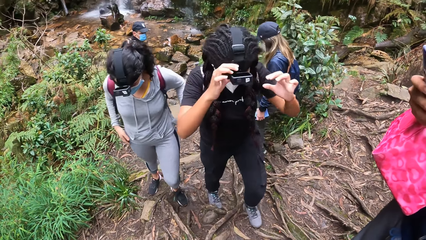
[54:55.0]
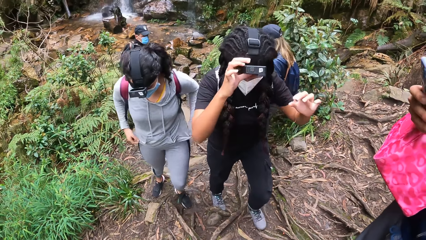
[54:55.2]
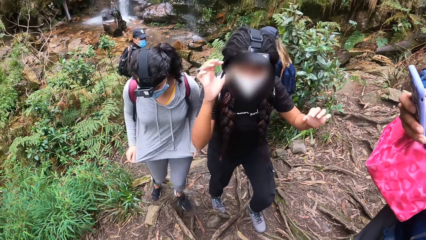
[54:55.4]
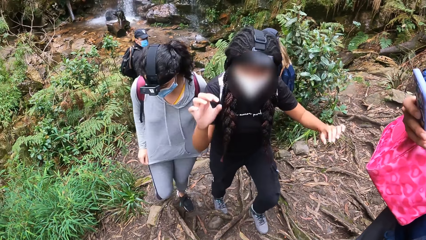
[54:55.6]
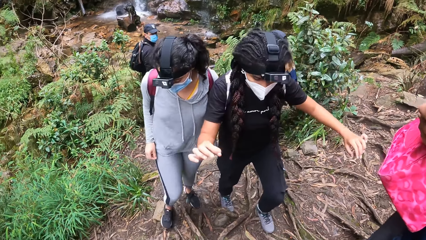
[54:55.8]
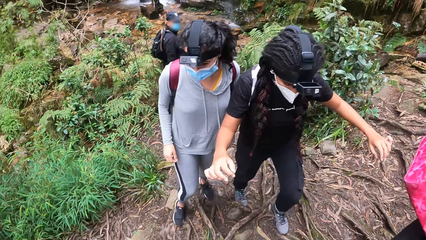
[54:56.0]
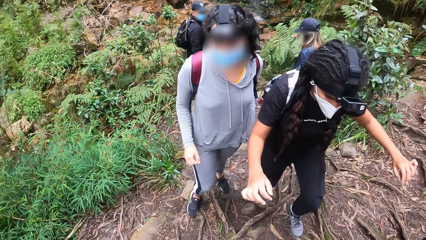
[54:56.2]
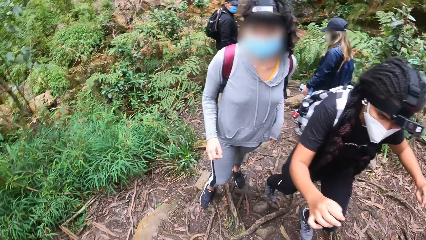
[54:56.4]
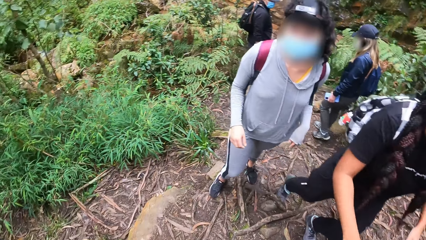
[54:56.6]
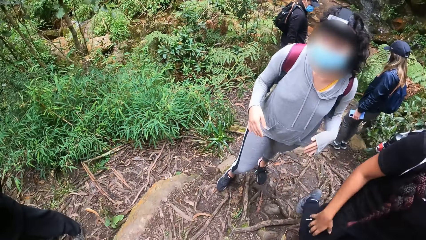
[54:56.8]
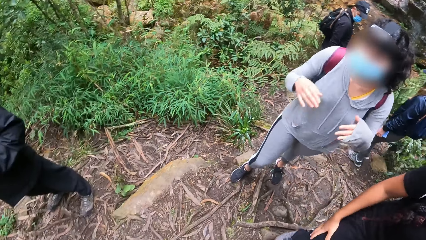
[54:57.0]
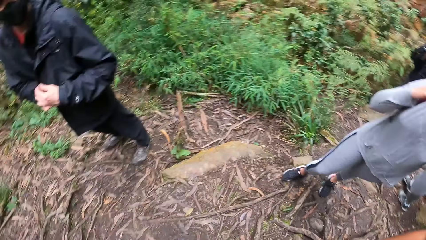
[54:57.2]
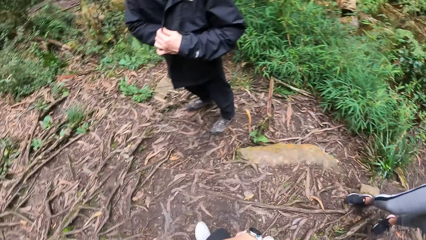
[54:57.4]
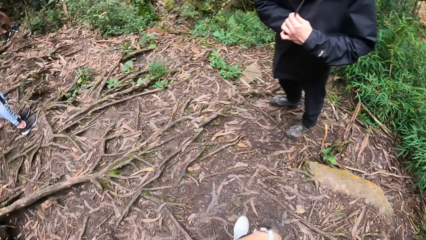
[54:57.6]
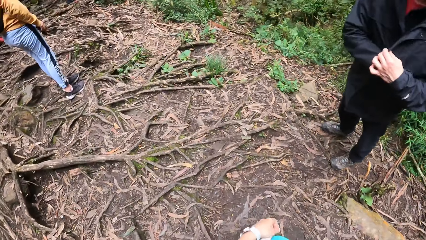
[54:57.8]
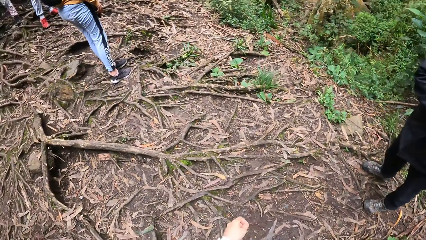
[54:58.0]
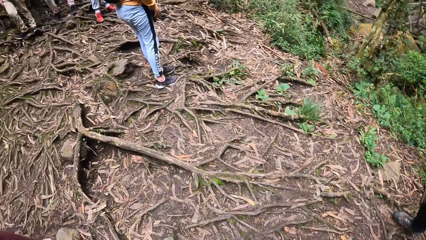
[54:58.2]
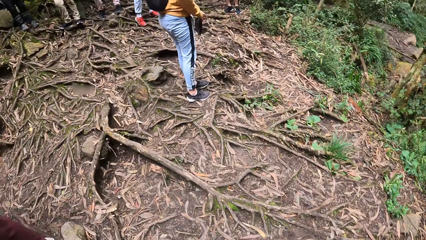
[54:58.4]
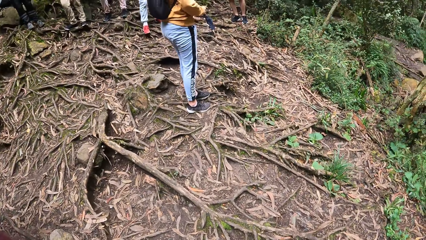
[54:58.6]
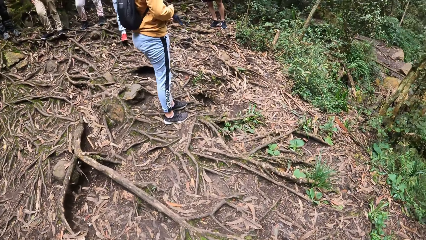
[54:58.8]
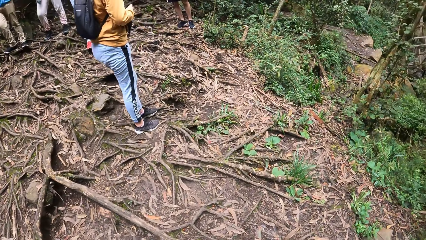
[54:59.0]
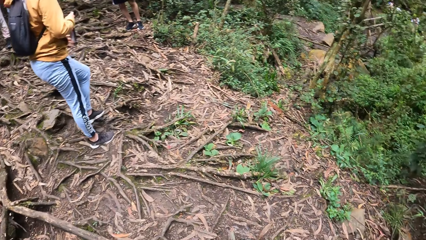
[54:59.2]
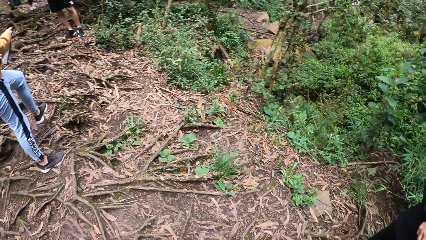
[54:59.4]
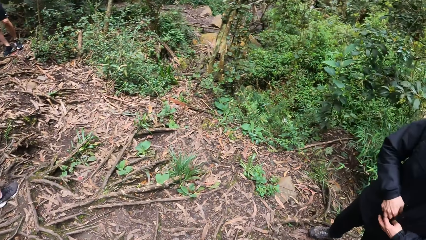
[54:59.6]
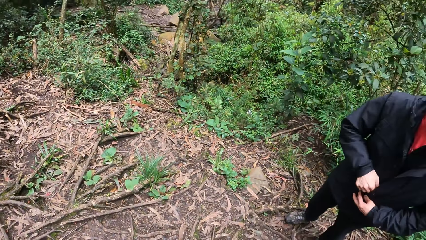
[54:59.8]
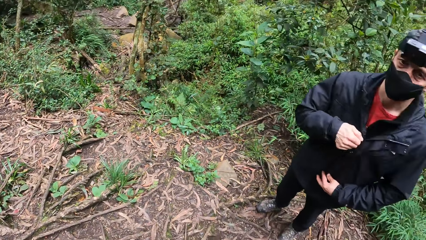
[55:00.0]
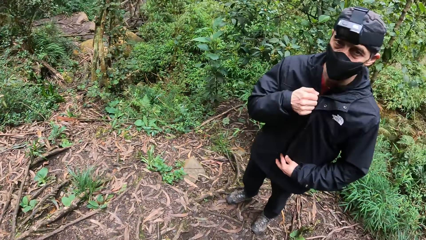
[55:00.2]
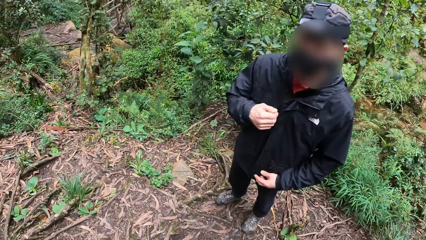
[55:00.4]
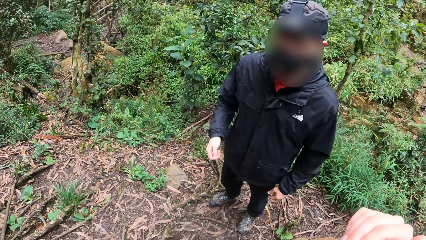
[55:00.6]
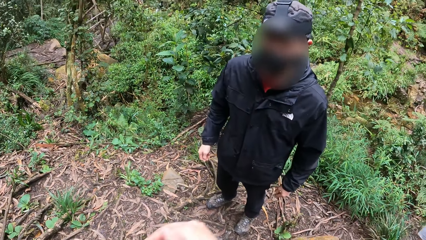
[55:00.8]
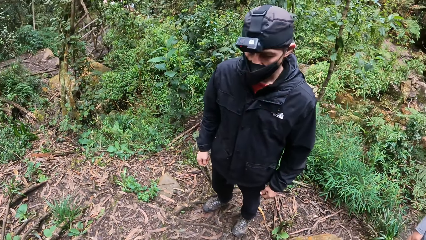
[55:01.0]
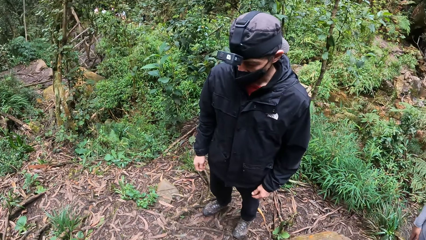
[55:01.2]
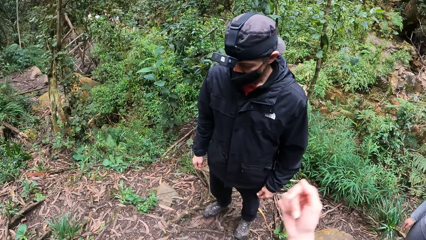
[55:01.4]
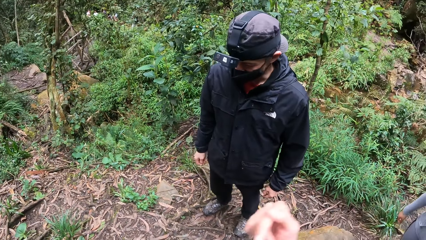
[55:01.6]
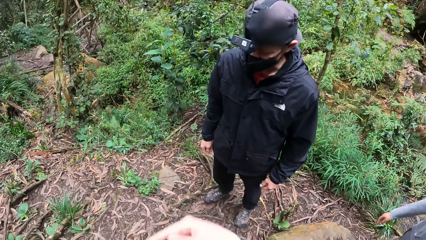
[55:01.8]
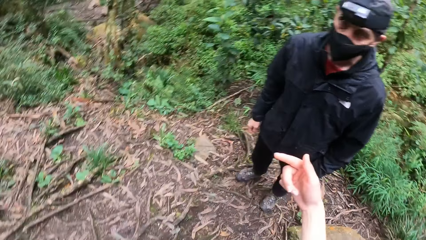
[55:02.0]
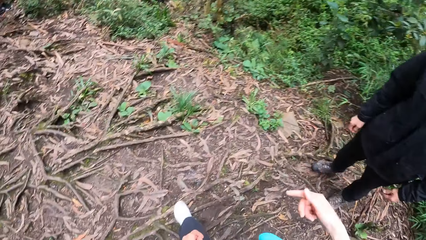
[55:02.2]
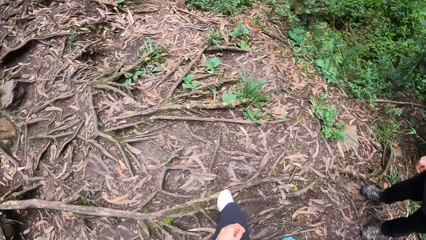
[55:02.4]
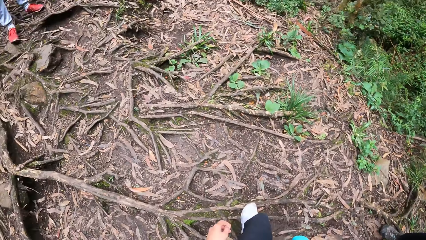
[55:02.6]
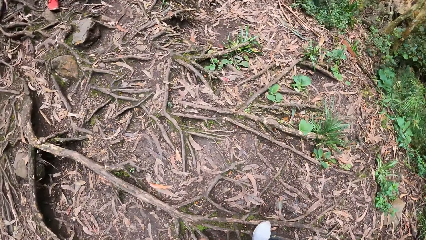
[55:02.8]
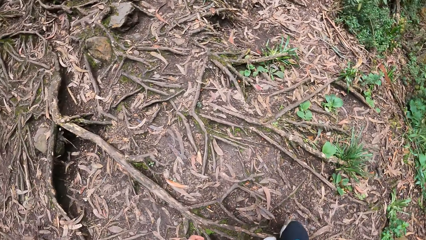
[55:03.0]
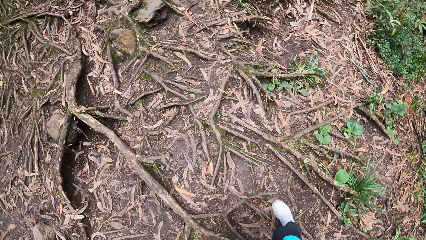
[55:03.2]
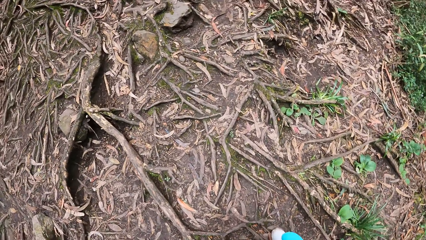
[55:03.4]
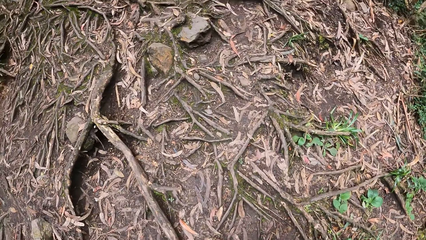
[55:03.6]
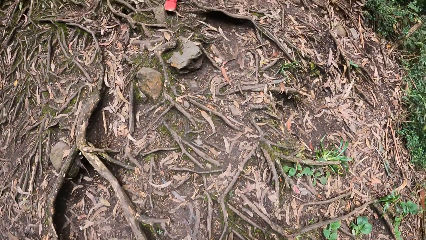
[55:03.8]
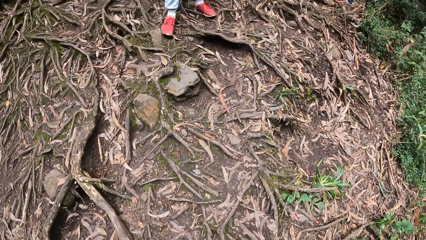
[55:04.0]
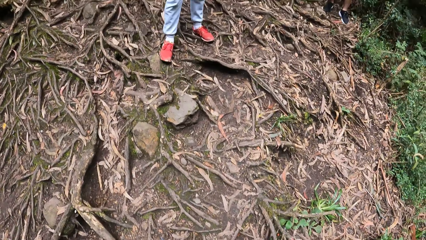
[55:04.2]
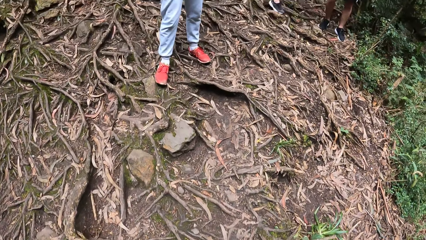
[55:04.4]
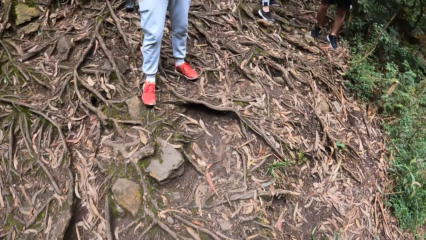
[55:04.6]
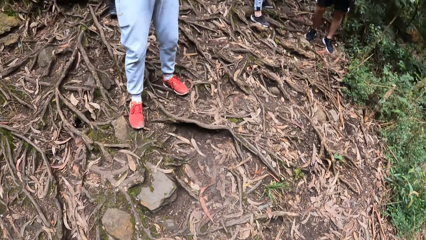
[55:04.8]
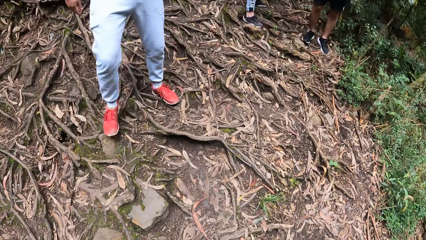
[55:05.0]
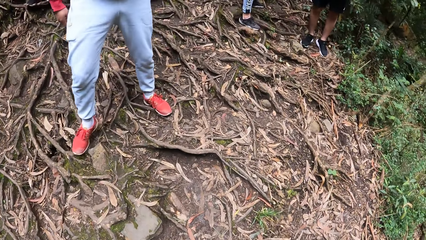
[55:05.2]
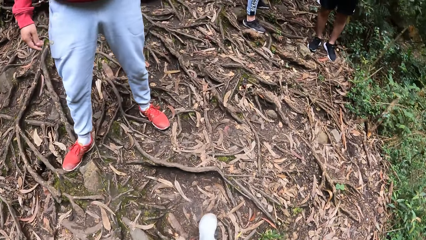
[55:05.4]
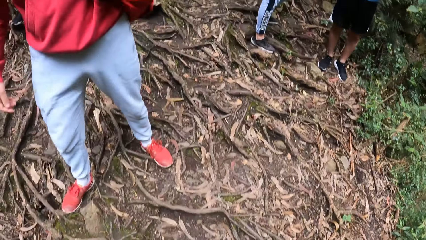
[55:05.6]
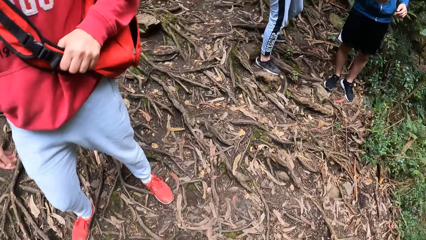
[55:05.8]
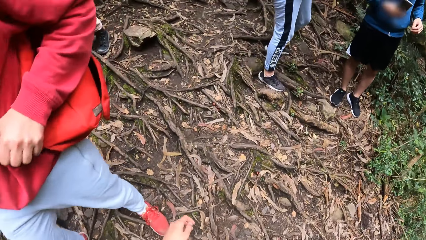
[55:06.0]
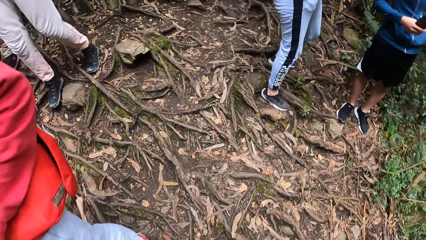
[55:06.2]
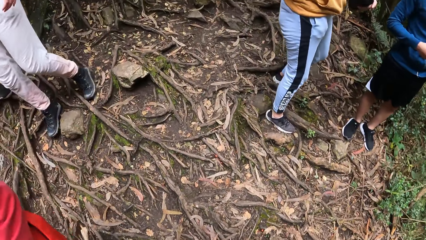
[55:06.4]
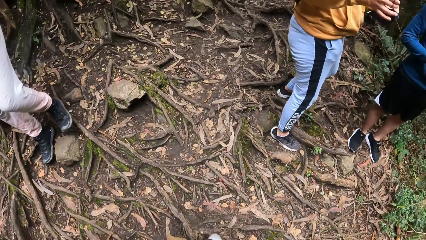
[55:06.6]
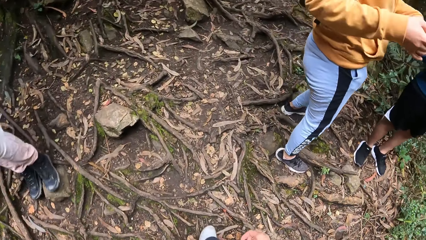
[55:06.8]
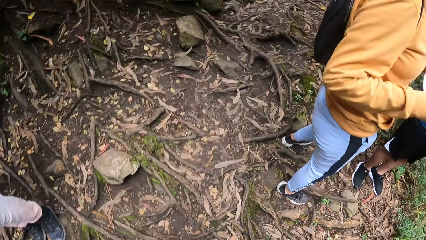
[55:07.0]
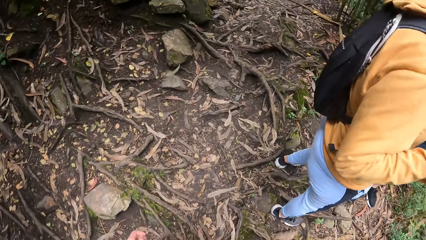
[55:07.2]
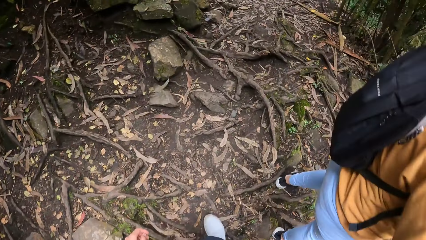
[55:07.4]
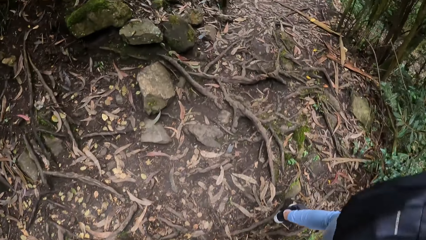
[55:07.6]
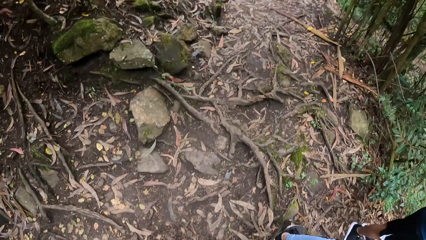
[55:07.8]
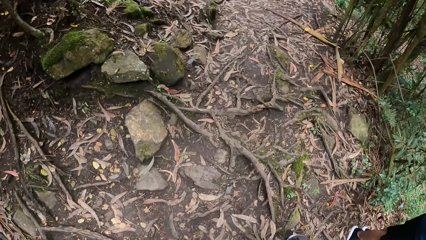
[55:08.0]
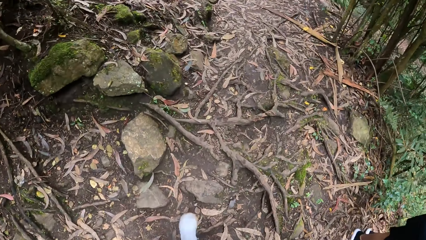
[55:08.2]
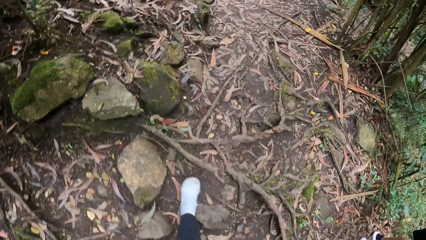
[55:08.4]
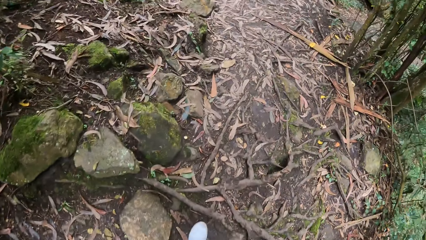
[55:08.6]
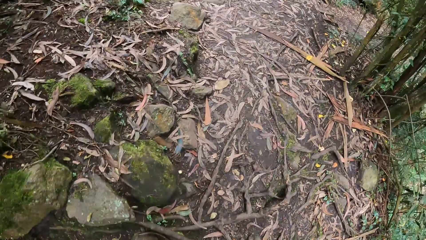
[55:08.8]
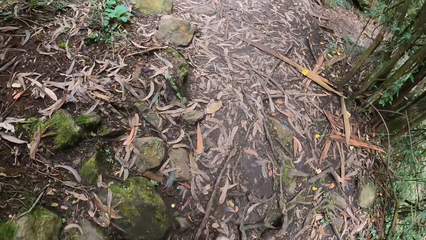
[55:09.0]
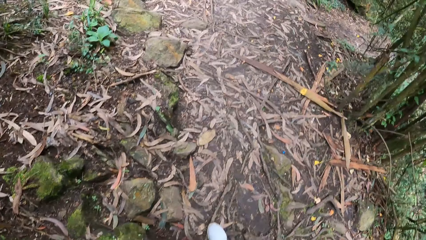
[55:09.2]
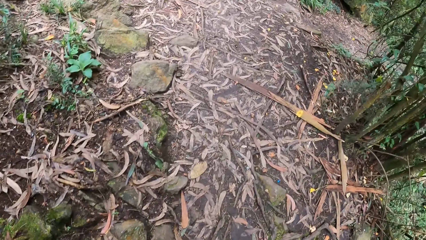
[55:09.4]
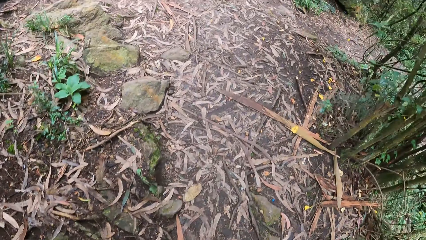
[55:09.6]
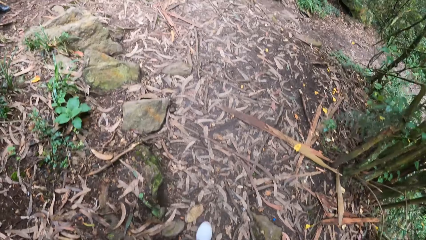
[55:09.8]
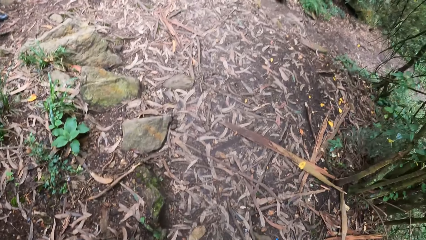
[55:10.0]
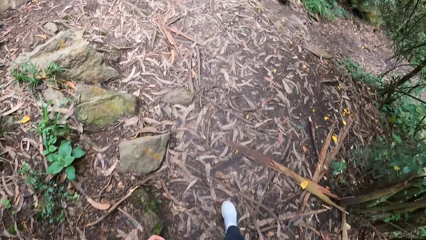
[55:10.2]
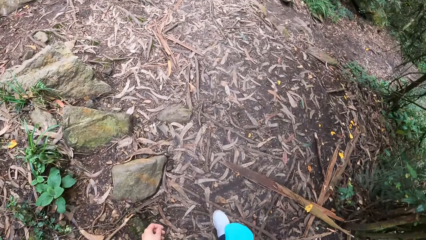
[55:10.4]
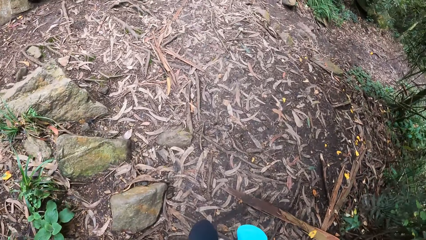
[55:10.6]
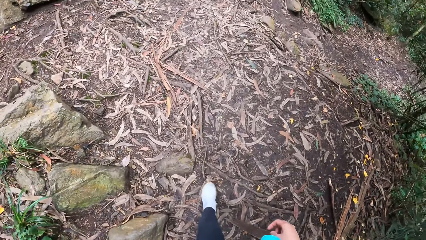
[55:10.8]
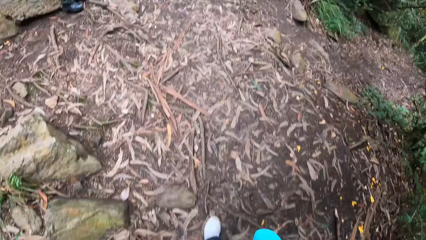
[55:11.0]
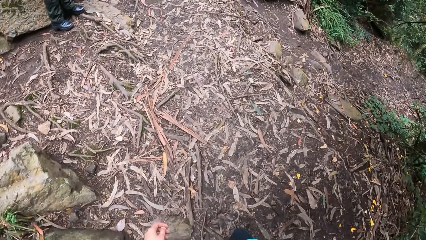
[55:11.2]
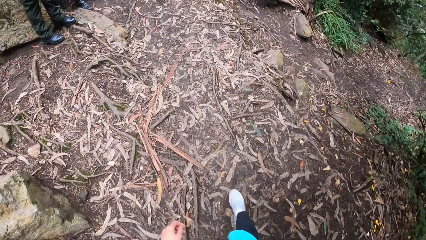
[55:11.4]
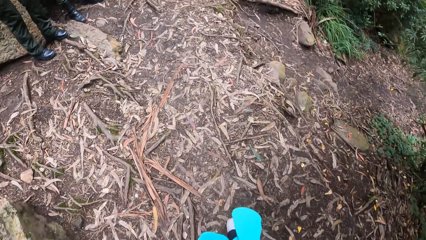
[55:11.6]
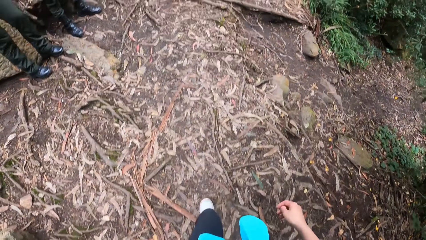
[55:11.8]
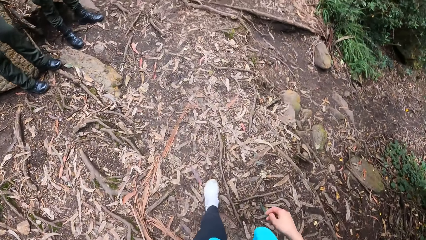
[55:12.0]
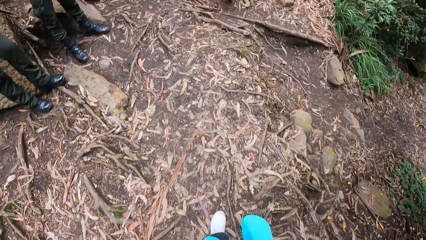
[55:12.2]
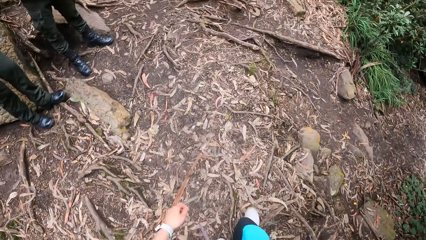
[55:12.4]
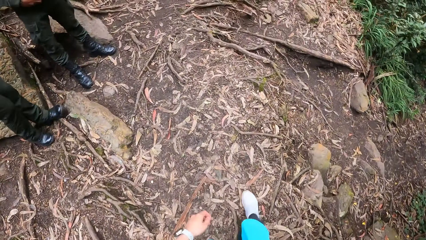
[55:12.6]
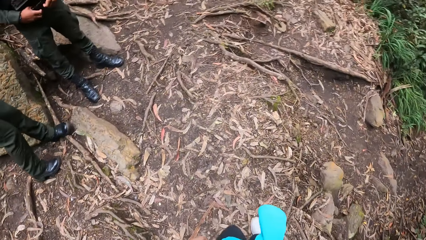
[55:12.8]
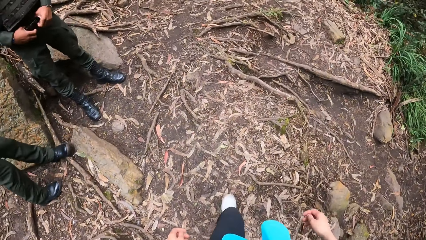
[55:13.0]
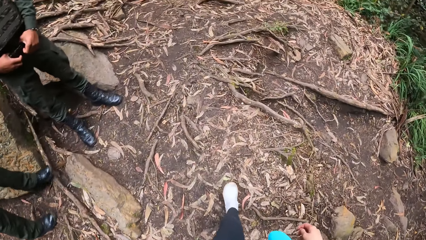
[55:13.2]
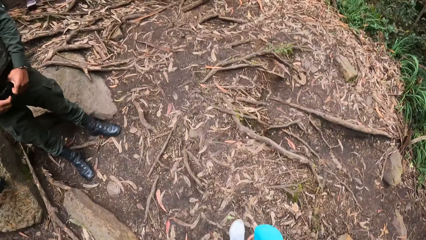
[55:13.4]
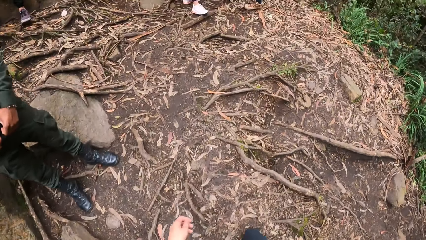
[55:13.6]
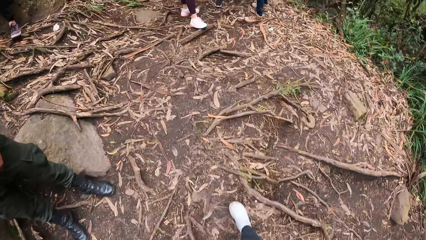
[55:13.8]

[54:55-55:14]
A man operates the phone in his right hand. A woman adjusts her jacket with both hands. Another man puts the phone in his right hand in his jacket. The woman adjusts the facemask on her face with both hands. The camera wearer walks around in the compound. The other man zips up his jacket with his right hand. The camera wearer interacts with the other man and gestures with a hand. They walk on a road with the two men, the woman and another woman.
